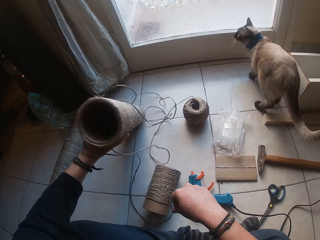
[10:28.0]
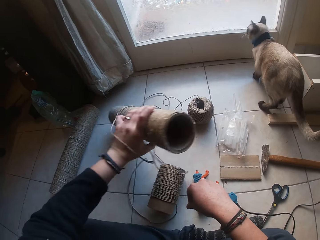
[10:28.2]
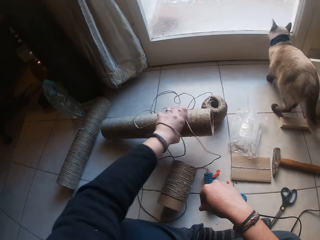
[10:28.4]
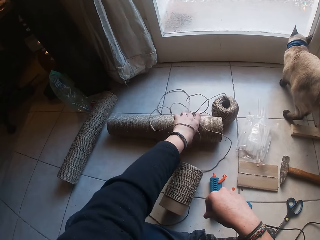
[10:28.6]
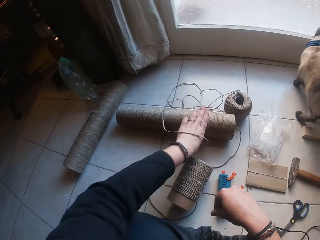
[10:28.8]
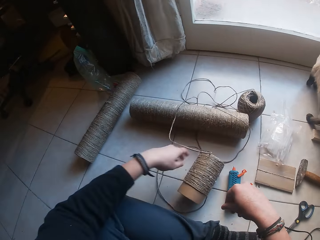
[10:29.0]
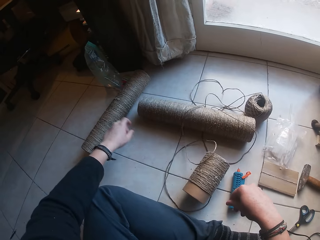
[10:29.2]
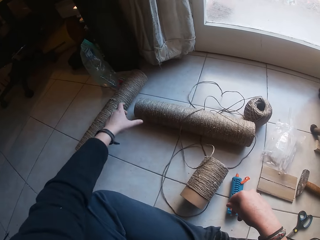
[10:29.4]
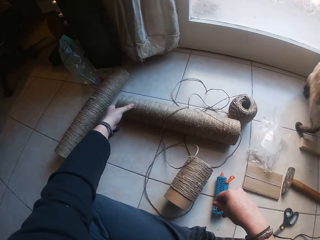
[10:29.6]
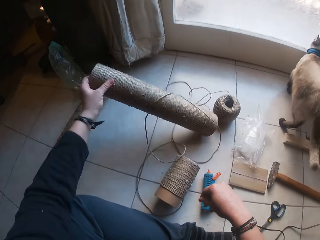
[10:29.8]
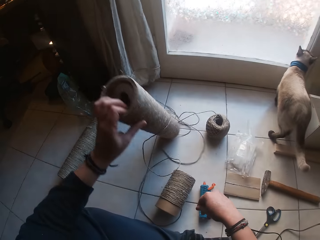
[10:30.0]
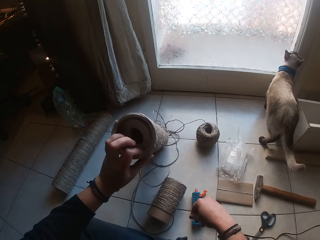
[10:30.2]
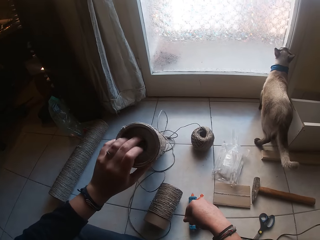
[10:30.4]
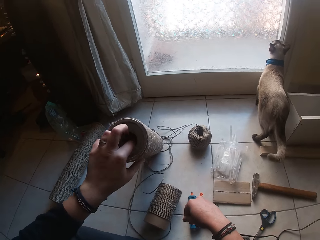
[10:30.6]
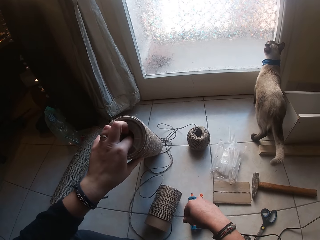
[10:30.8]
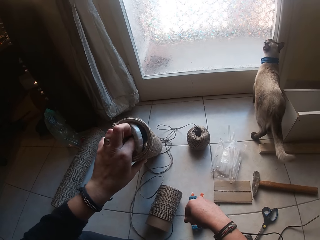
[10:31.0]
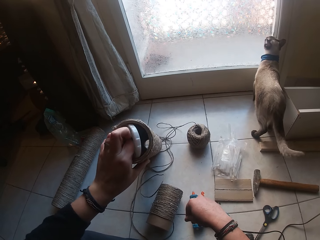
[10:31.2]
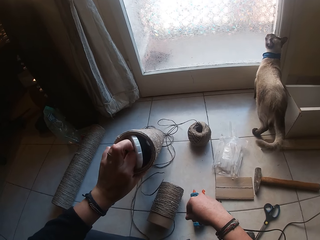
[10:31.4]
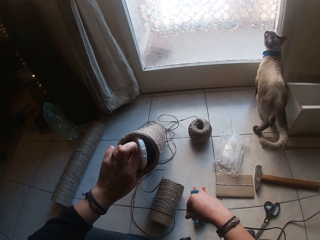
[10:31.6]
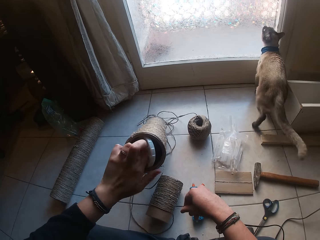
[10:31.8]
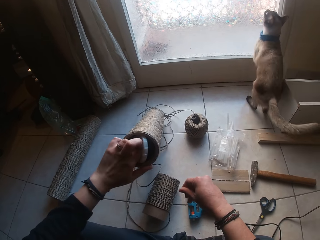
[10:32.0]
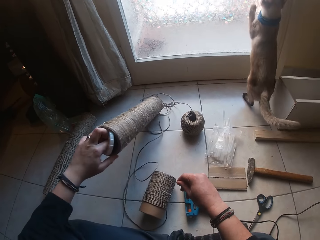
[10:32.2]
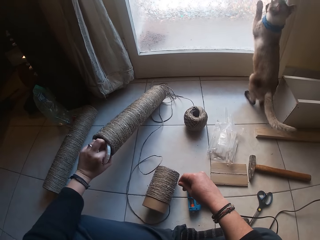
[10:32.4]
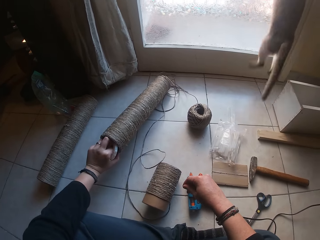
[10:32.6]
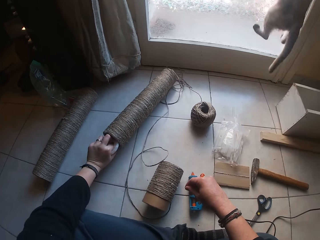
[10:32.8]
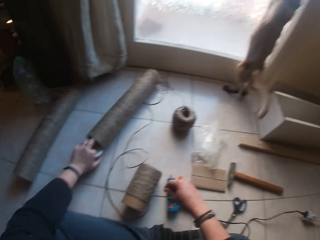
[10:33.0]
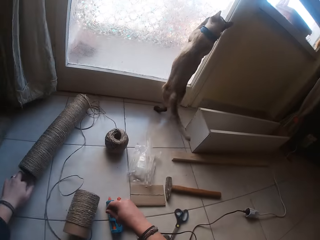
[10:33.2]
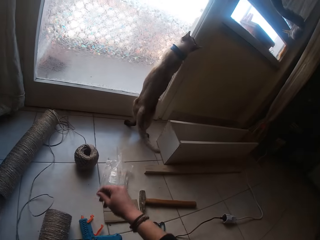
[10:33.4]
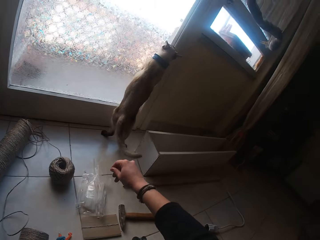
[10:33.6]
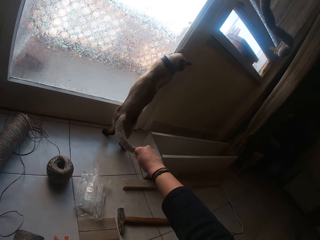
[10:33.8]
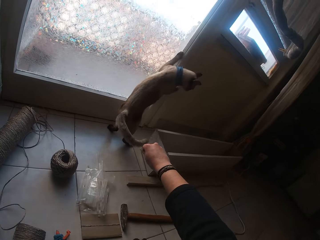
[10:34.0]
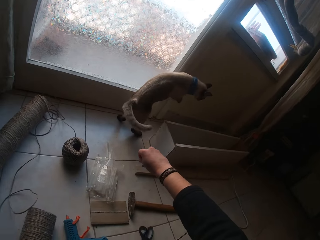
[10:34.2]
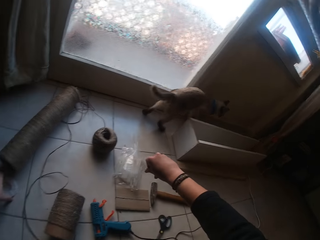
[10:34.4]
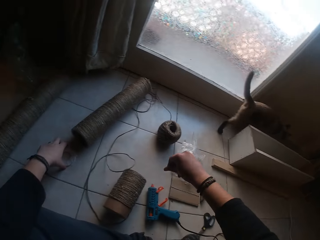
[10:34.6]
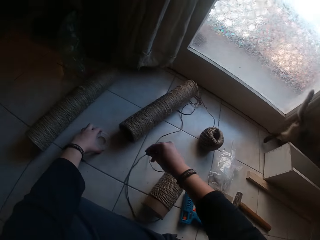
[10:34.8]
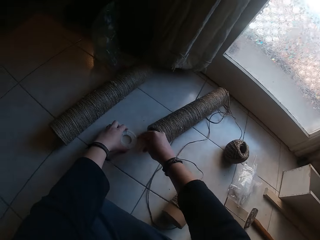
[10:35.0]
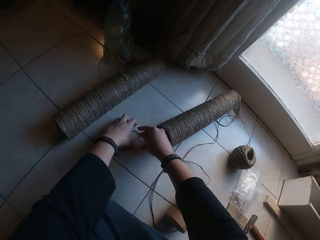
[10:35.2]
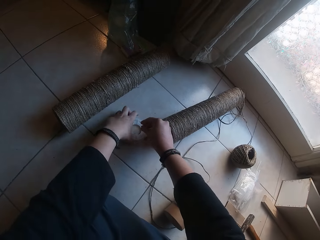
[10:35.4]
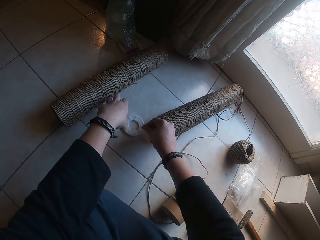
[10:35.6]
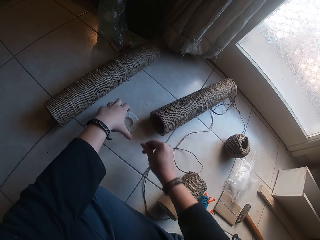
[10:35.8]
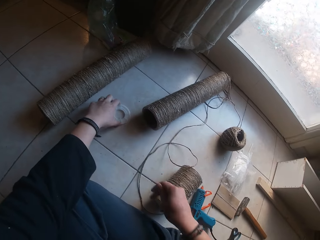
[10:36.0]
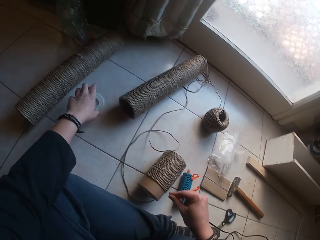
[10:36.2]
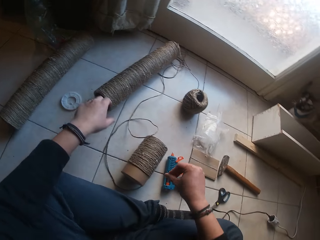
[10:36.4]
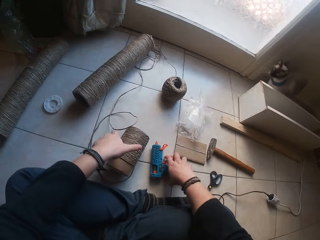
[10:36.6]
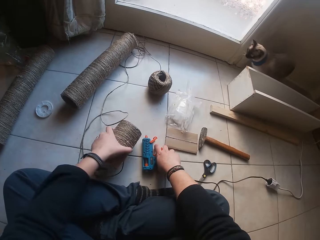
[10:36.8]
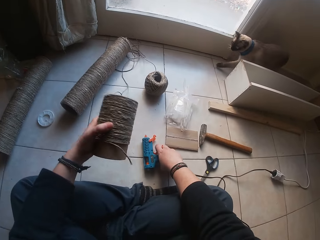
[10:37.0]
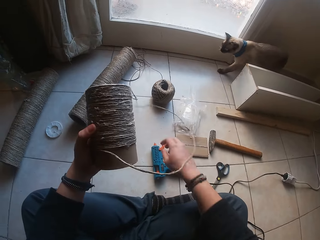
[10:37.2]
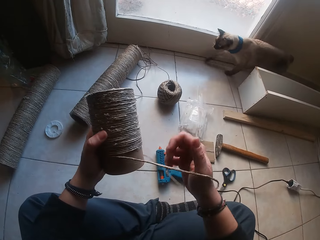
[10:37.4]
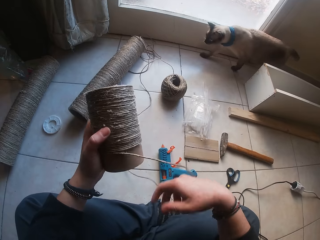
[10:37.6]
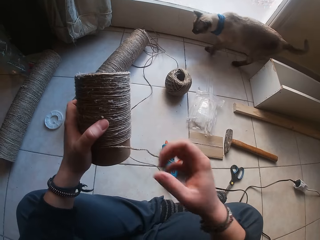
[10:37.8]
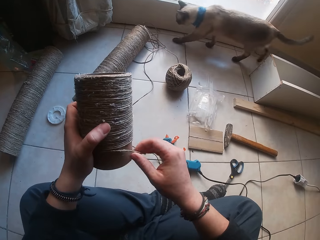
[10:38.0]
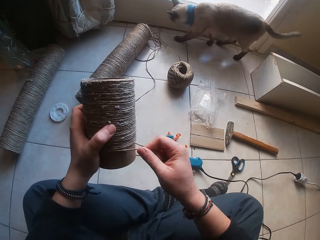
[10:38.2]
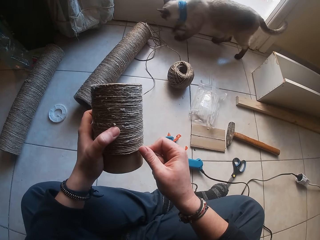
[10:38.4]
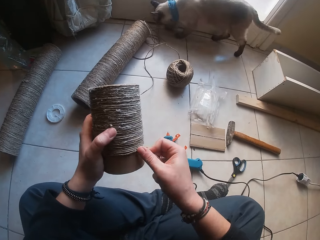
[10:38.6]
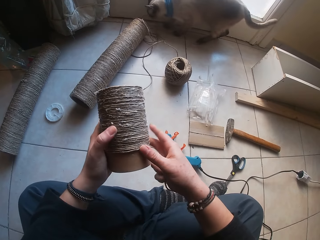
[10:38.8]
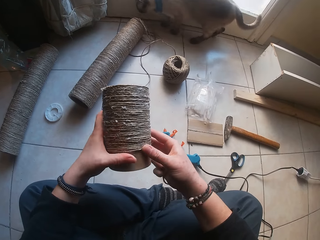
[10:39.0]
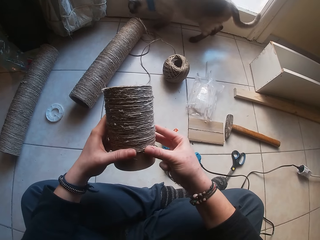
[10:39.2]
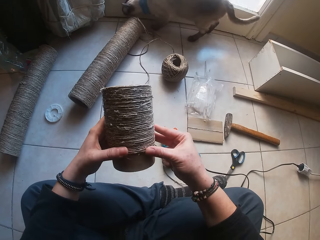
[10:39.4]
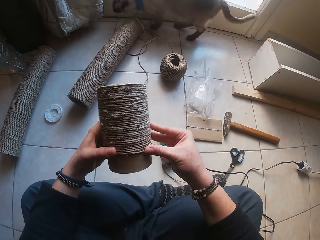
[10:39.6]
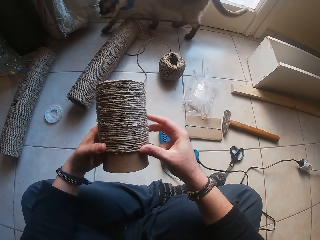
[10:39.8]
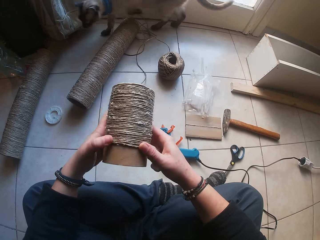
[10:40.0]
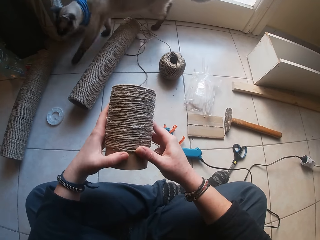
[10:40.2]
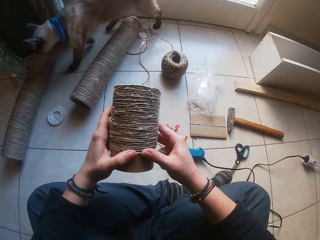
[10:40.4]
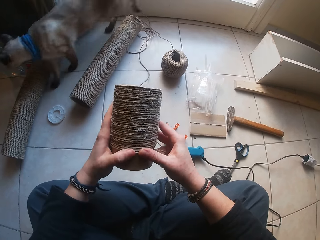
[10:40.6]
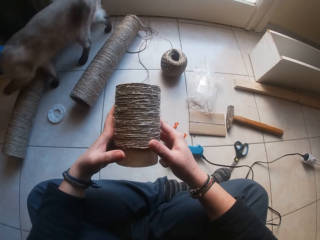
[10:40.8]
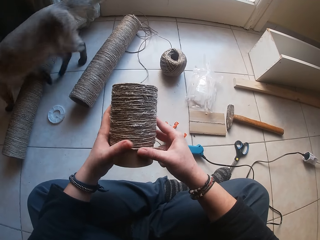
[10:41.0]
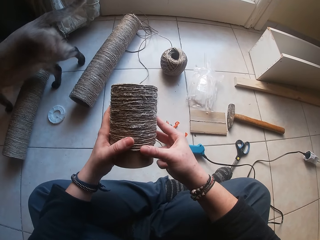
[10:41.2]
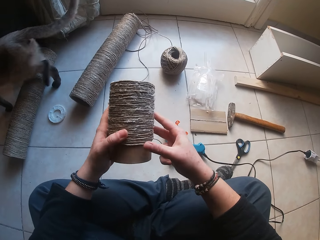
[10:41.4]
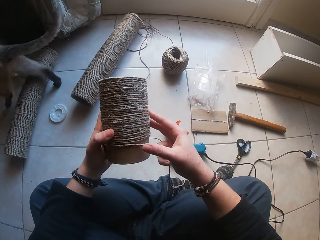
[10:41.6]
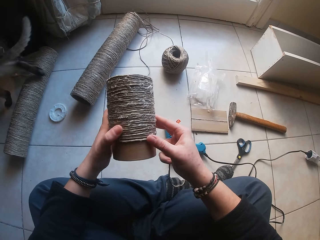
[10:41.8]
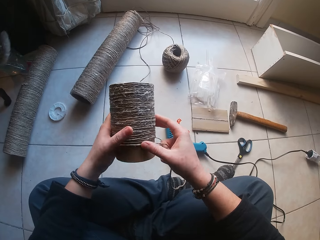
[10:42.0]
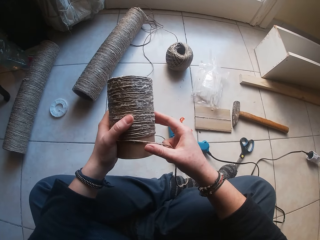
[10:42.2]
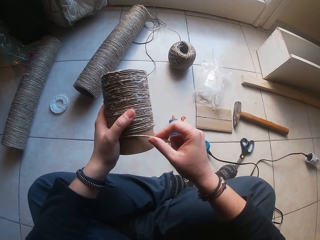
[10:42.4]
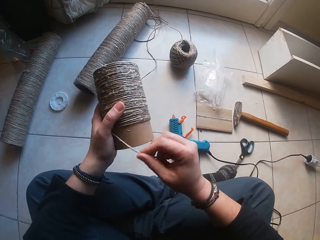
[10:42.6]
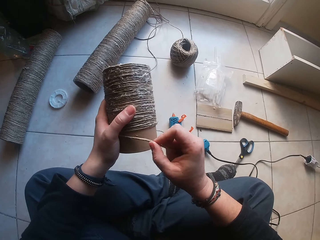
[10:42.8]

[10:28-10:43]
The camera wearer drops the paperboard from her left hand to the ground. She lifts the paperboard roll from the floor with her left hand. She removes a round plastic or sponge from the paperboard roll with her left hand. She drops the paperboard from her left hand to the ground. She drops the round plastic from her left hand to the ground. She drops the fibers from her right hand into the round plastic on the floor. She moves the round sponge. She picks the paperboard roll from the floor with her left hand. She glues the rope around the paperboard roll in her left hand with her right hand. She glues the rope around the paperboard roll with both hands.

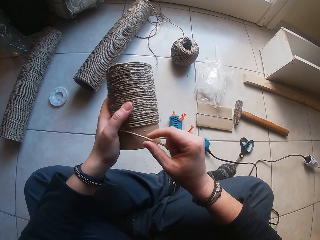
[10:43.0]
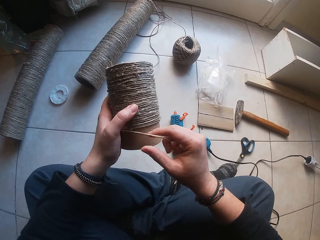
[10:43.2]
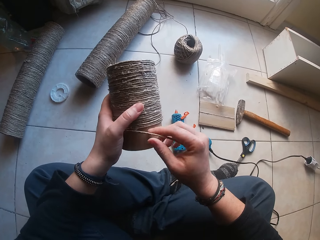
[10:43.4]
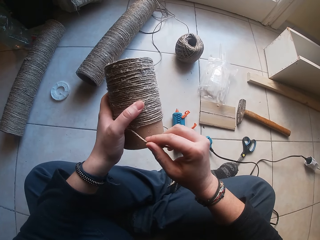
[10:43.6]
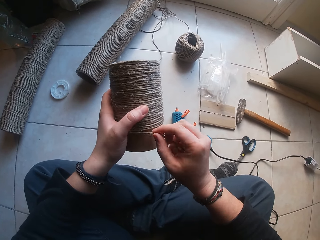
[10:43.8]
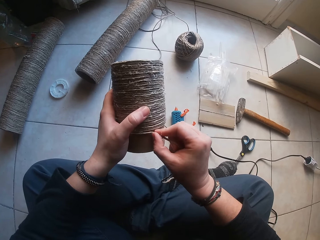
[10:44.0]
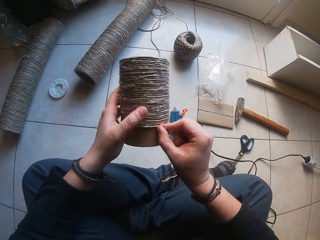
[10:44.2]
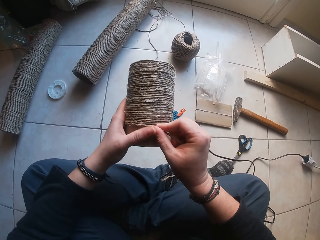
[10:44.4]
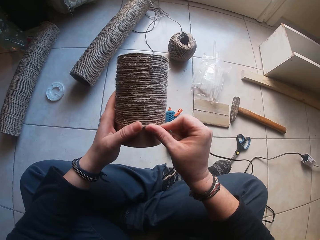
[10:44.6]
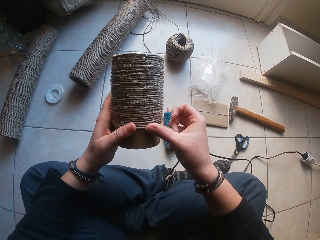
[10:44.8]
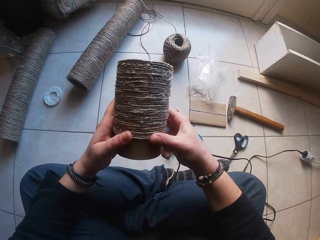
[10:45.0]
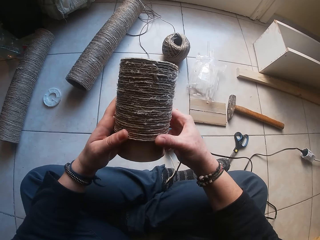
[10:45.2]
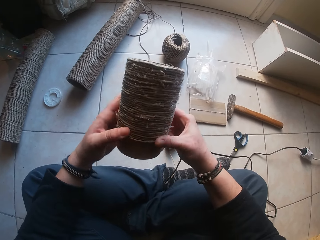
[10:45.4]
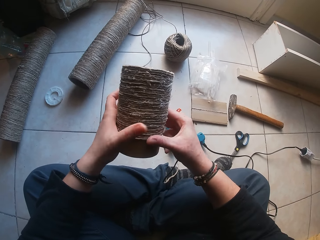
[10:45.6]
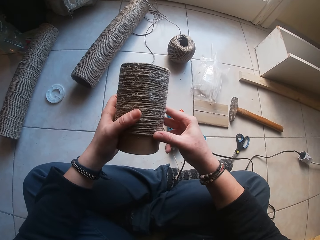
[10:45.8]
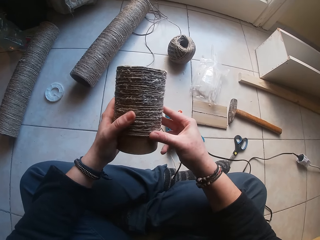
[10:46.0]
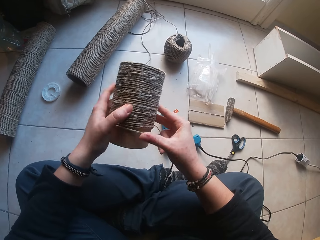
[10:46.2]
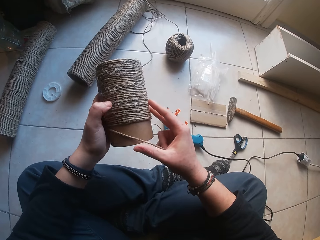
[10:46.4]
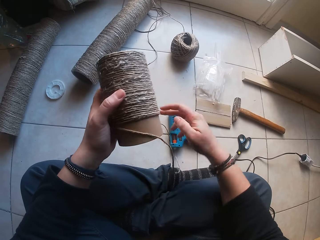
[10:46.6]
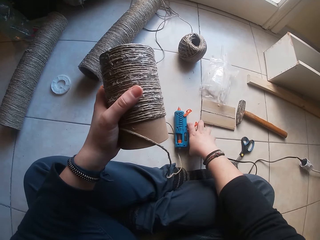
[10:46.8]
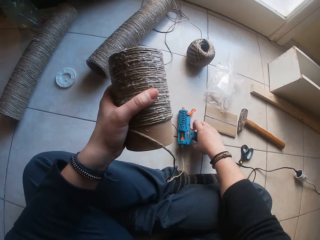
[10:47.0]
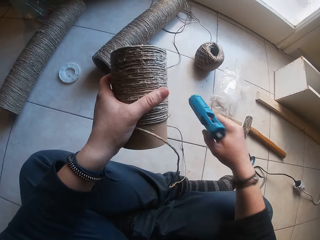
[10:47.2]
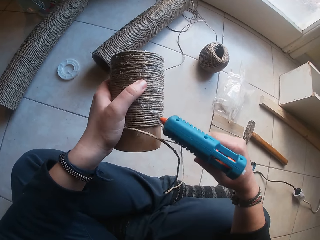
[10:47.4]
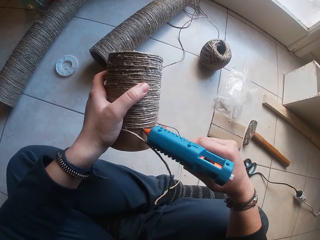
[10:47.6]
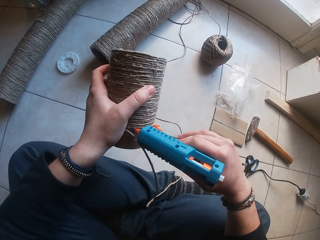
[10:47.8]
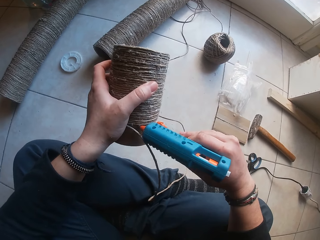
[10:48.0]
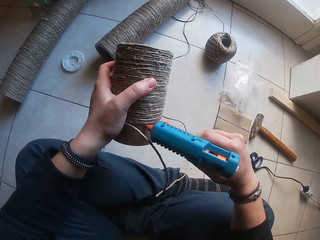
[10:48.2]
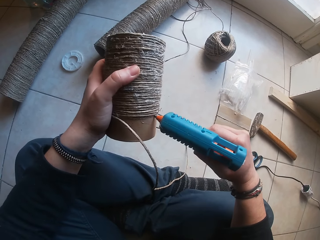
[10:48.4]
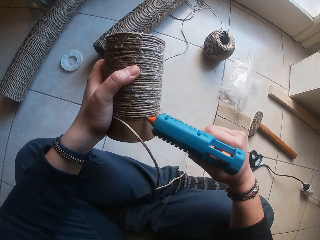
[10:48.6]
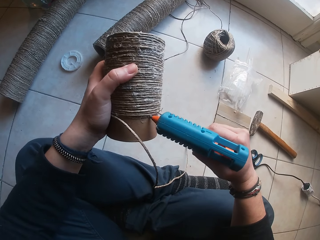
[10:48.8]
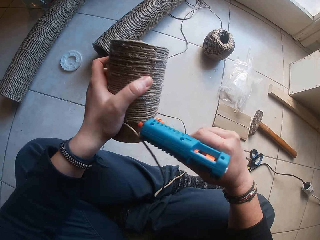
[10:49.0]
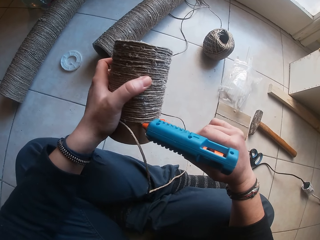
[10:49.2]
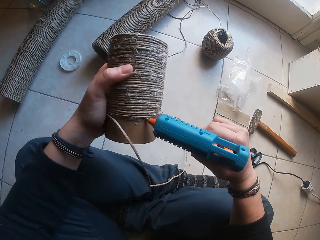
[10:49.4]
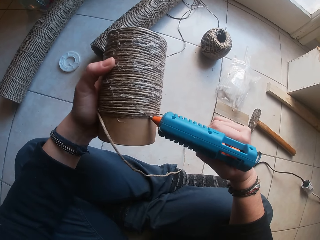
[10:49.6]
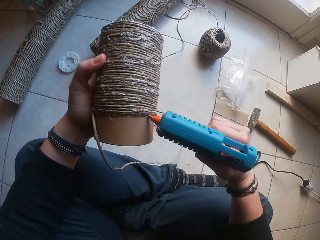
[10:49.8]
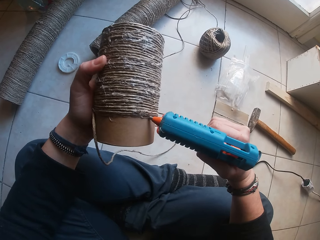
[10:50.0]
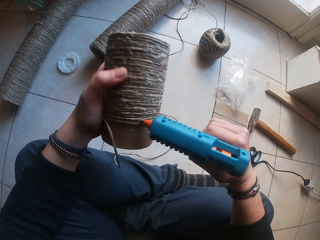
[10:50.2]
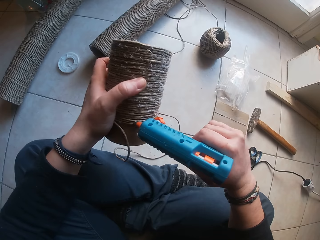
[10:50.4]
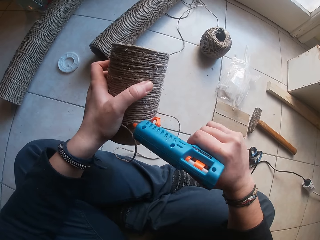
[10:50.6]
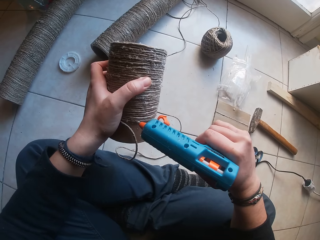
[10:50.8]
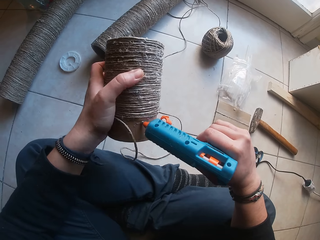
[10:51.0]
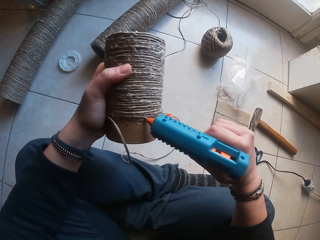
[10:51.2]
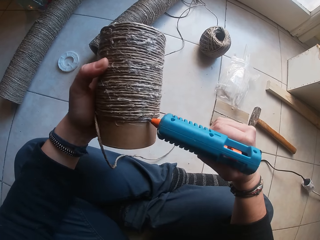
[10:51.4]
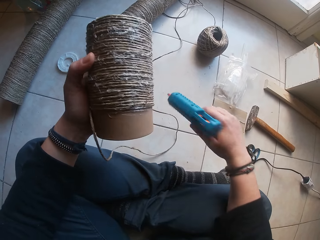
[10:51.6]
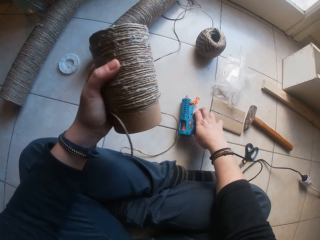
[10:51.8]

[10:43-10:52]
The camera wearer picks the glue gun from the floor with her right hand. She applies glue from the glue gun in her right hand to the paperboard roll in her left hand.
